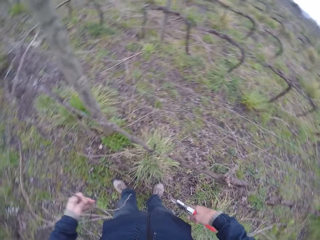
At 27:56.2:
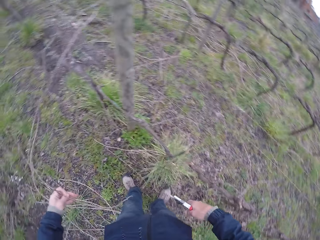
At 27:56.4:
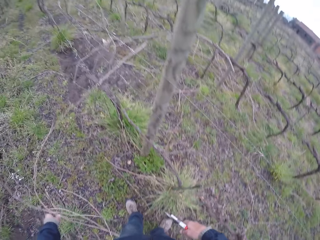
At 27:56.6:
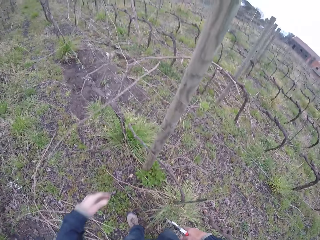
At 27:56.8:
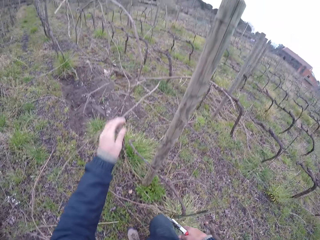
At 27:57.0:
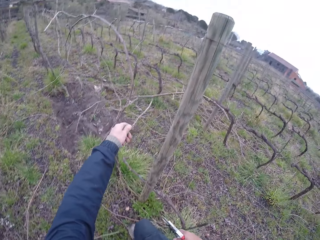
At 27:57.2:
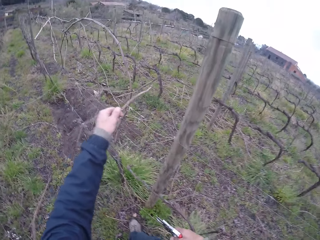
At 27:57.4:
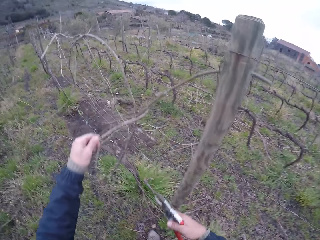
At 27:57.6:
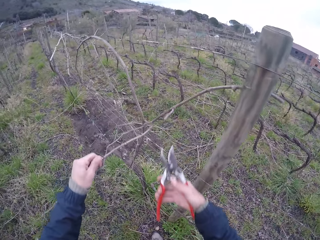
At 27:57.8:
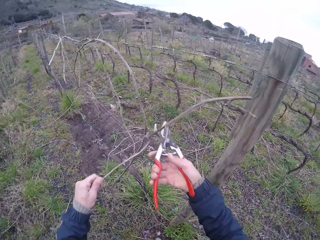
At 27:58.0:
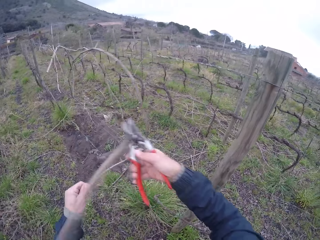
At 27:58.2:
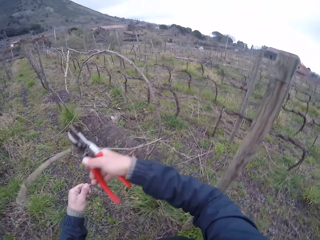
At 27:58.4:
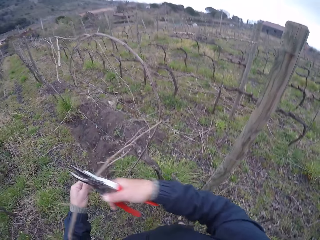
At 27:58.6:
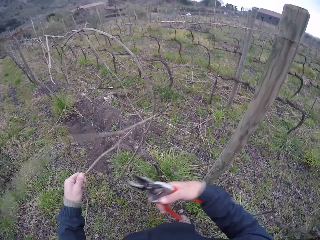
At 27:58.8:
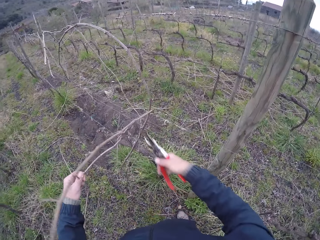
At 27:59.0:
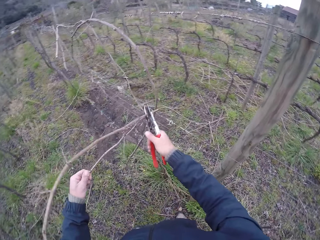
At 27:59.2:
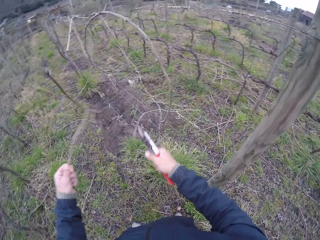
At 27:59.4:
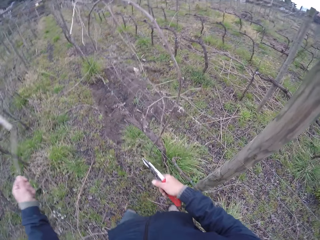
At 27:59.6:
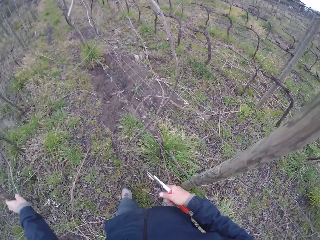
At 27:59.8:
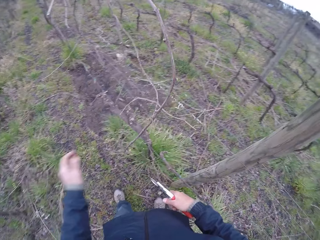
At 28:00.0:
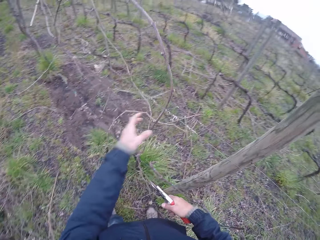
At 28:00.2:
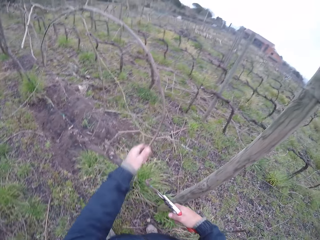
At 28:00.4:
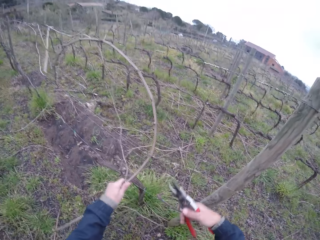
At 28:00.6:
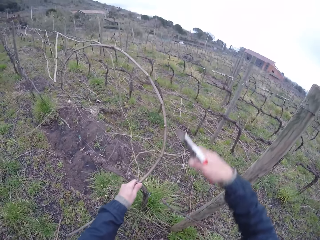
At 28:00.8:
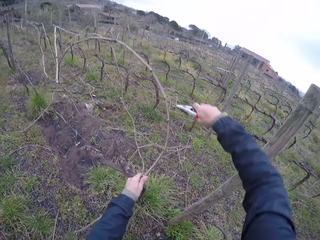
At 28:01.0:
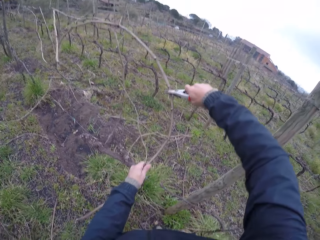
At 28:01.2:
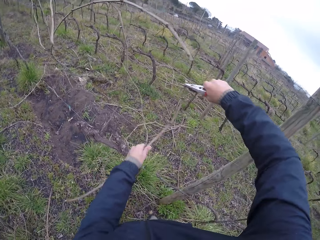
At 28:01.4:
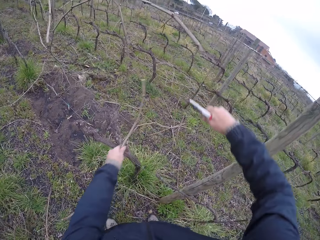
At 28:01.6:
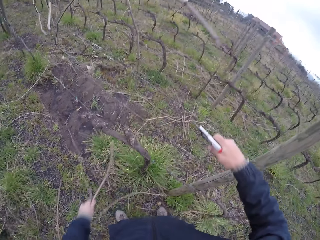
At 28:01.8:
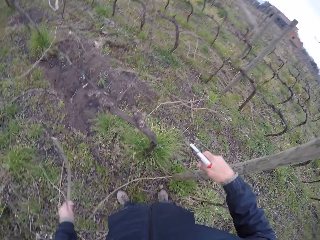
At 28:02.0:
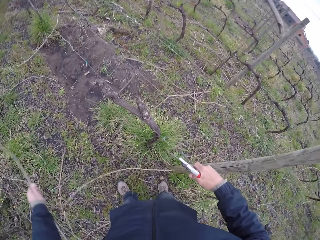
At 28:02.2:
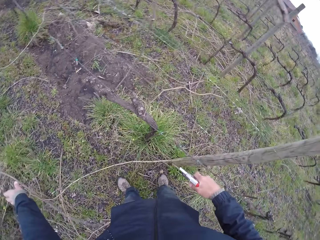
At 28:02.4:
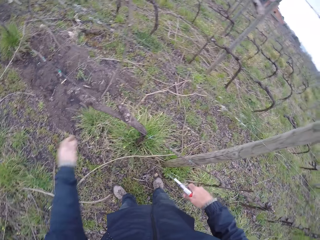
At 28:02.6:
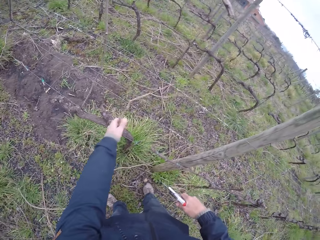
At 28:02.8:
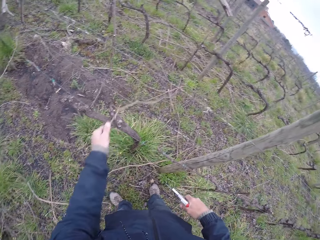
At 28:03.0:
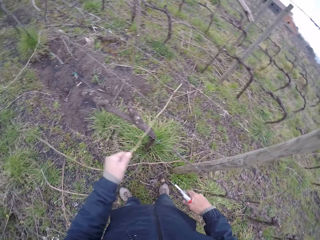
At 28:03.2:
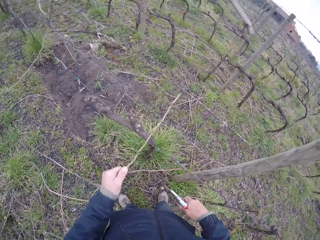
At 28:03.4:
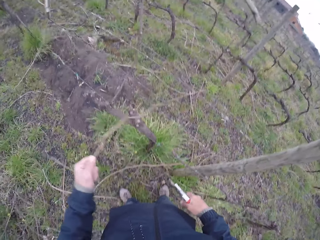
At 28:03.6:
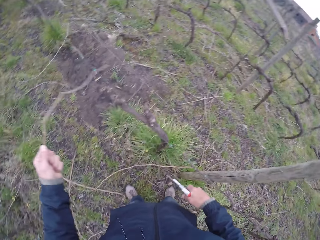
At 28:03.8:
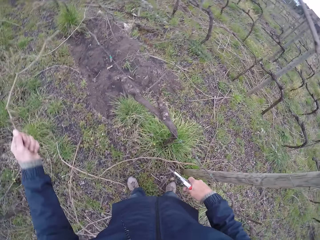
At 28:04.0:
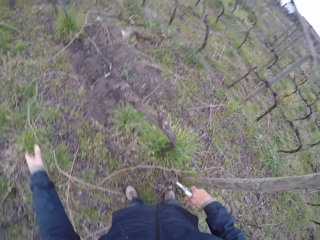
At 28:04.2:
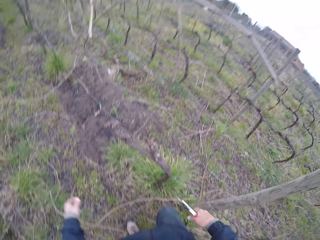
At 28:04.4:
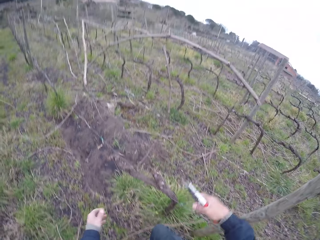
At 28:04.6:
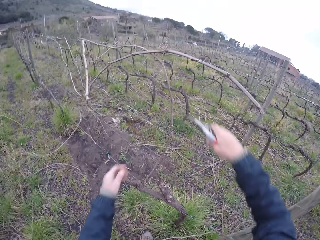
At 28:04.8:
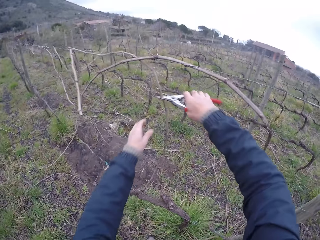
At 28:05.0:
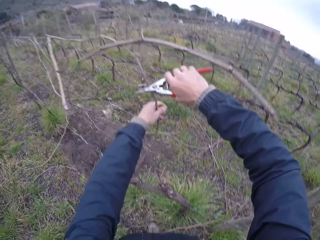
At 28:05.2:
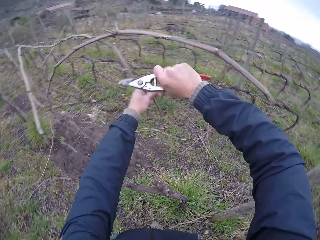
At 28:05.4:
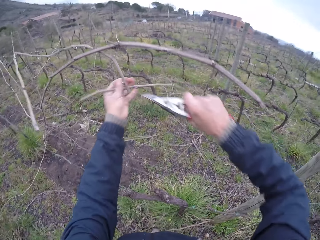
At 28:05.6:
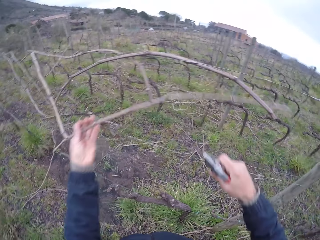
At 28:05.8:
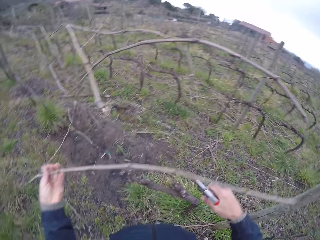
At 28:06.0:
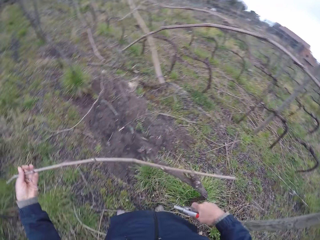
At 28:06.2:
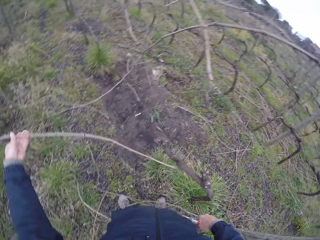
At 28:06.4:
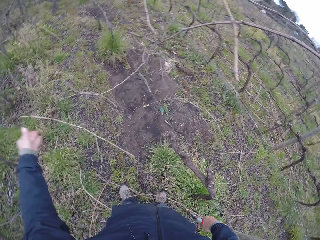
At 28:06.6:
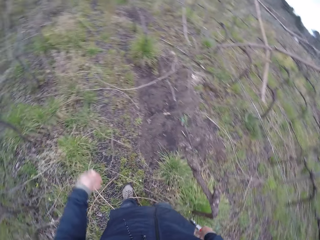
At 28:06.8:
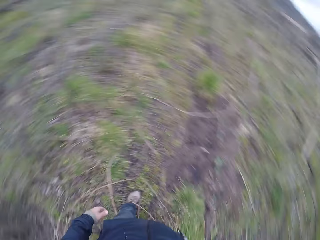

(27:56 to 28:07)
The camera wearer puts down branches. She pulls a tree branch with her left hand. She picks the branches. She cuts the tree branch with the pair of secateurs or scissors in her right hand. She cuts the branches with the scissors. She pulls a tree branch with her left hand. She picks the branches. She cuts the tree branch with the pair of secateurs in her right hand. She puts down the branches. She pulls a tree branch with her left hand. She picks the branches. She puts down the branches. She cuts a tree branch with the pair of secateurs in her right hand.

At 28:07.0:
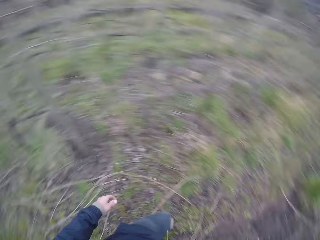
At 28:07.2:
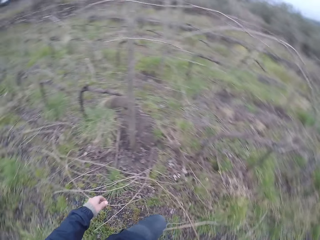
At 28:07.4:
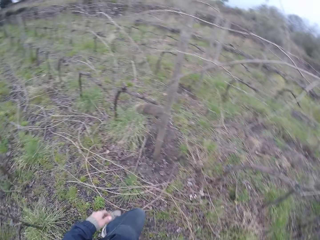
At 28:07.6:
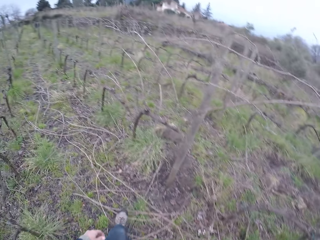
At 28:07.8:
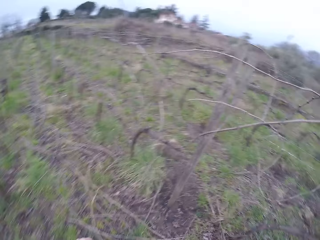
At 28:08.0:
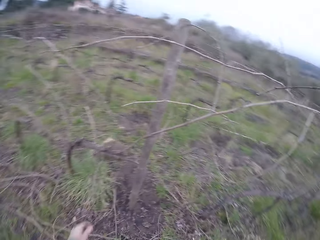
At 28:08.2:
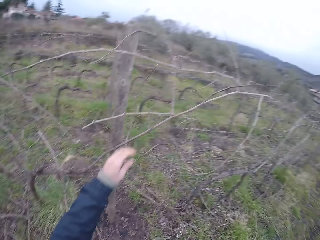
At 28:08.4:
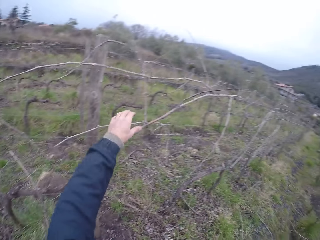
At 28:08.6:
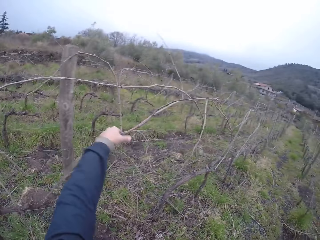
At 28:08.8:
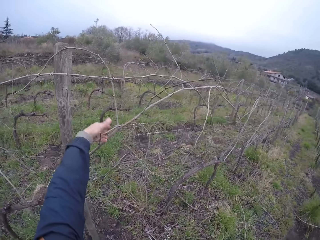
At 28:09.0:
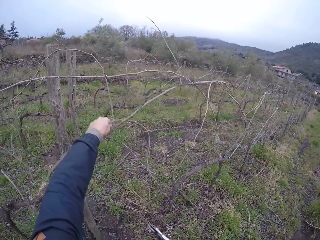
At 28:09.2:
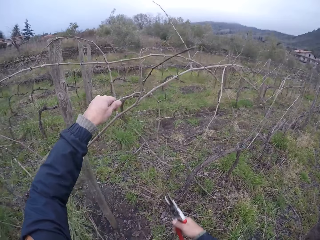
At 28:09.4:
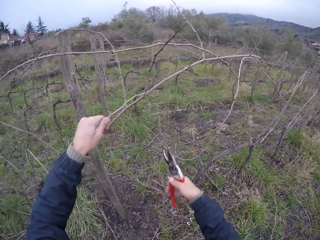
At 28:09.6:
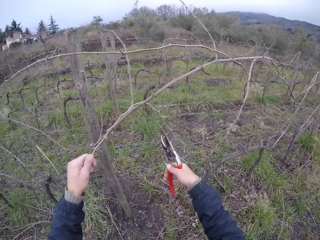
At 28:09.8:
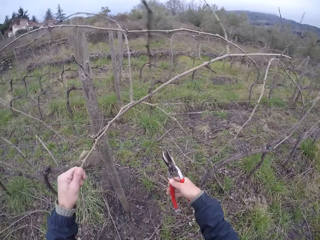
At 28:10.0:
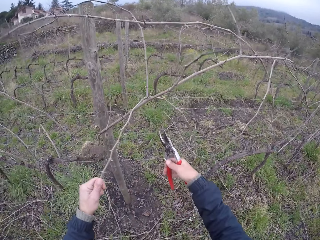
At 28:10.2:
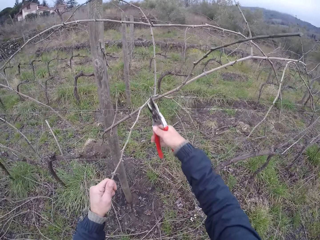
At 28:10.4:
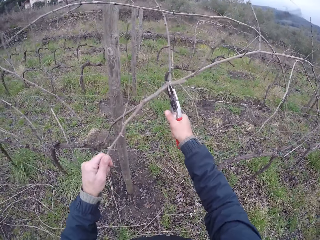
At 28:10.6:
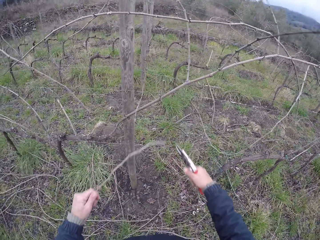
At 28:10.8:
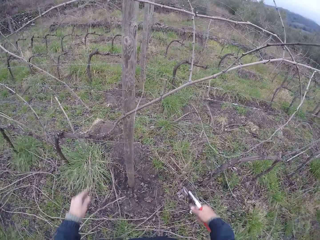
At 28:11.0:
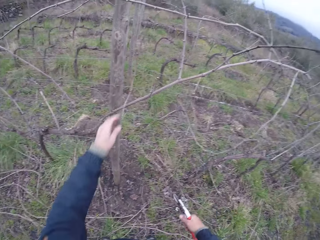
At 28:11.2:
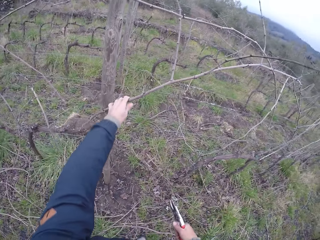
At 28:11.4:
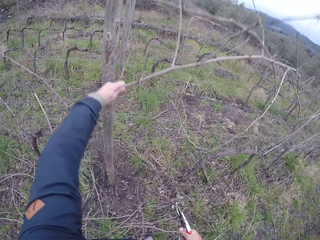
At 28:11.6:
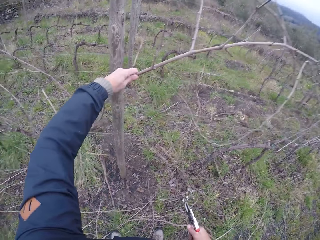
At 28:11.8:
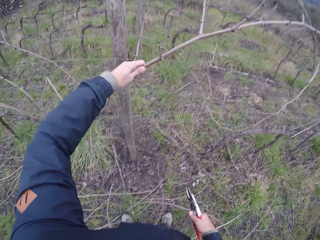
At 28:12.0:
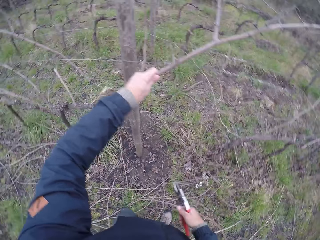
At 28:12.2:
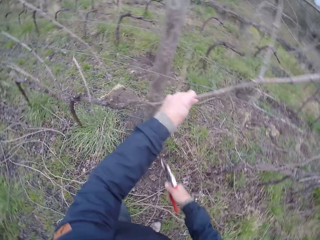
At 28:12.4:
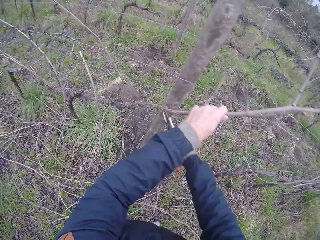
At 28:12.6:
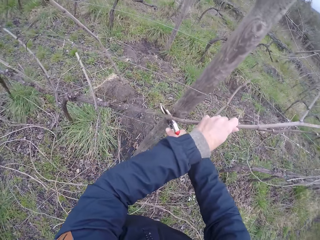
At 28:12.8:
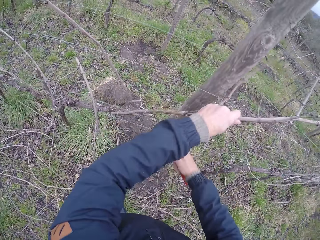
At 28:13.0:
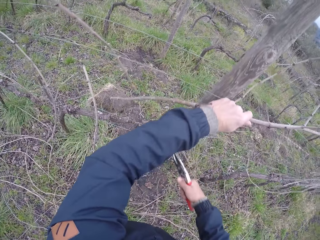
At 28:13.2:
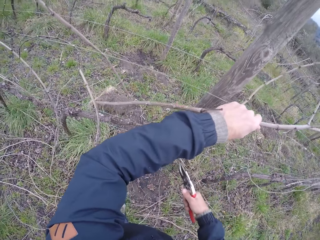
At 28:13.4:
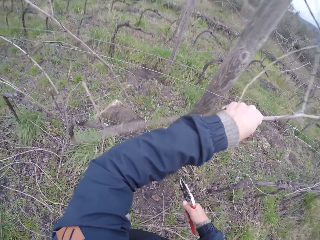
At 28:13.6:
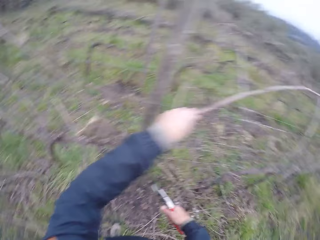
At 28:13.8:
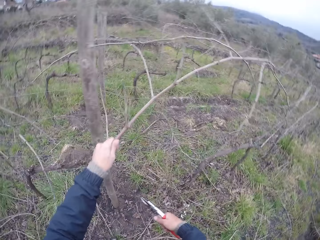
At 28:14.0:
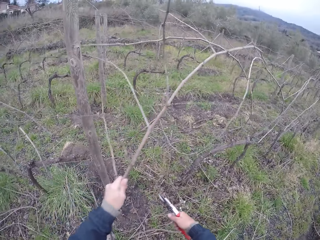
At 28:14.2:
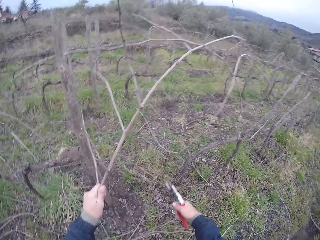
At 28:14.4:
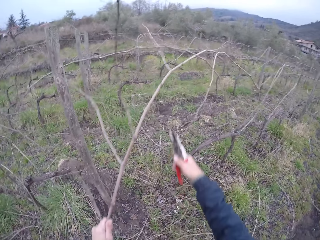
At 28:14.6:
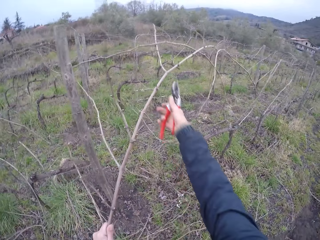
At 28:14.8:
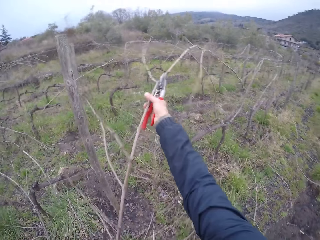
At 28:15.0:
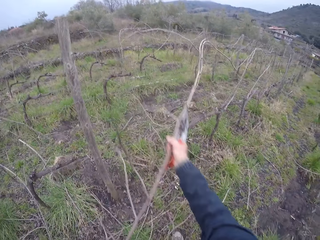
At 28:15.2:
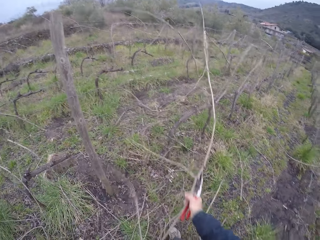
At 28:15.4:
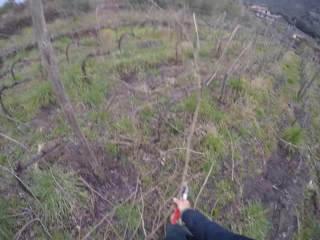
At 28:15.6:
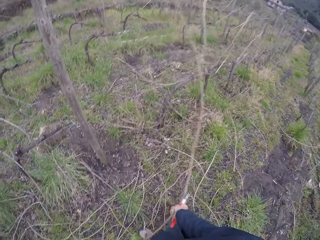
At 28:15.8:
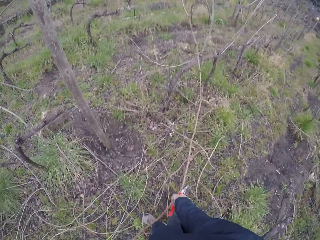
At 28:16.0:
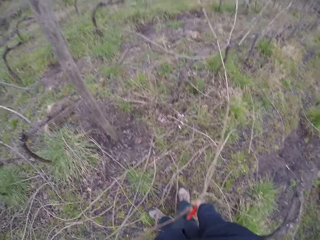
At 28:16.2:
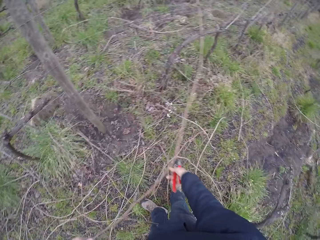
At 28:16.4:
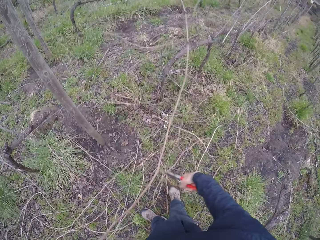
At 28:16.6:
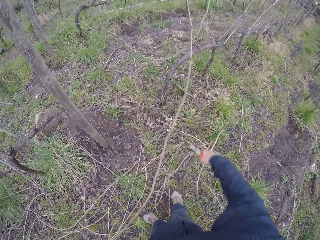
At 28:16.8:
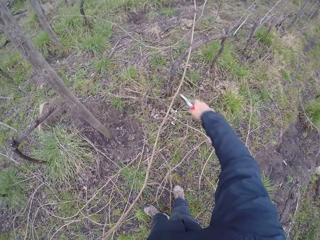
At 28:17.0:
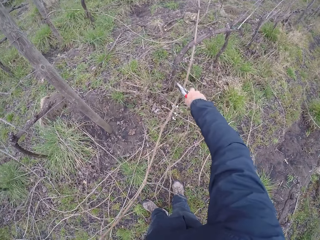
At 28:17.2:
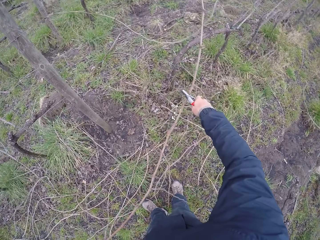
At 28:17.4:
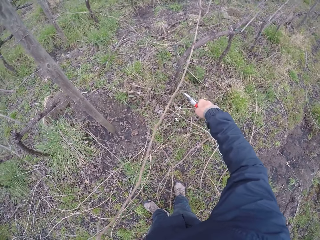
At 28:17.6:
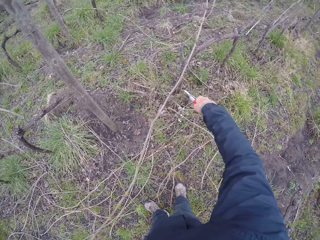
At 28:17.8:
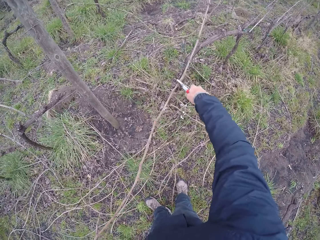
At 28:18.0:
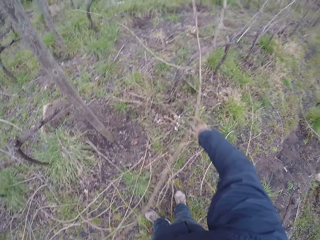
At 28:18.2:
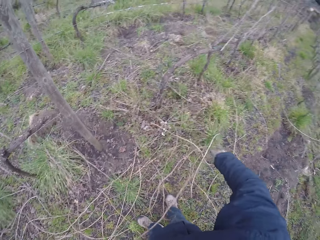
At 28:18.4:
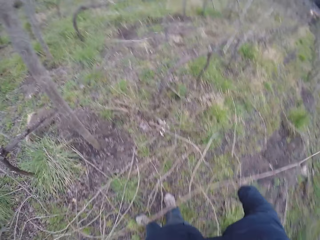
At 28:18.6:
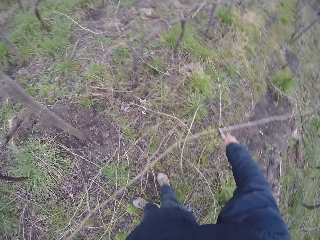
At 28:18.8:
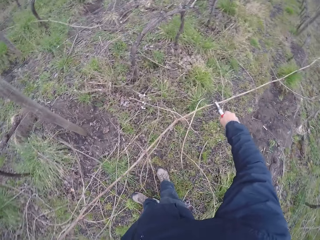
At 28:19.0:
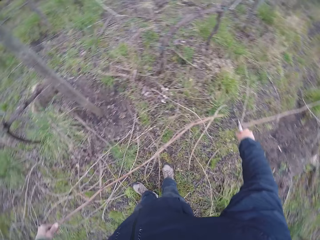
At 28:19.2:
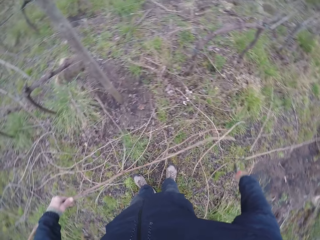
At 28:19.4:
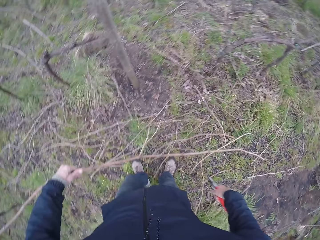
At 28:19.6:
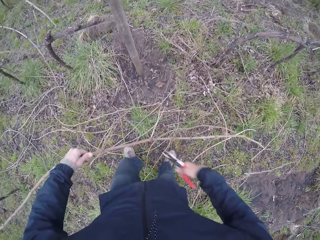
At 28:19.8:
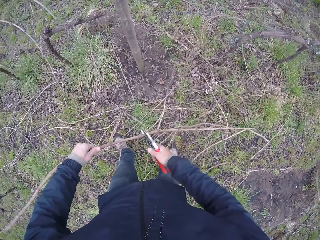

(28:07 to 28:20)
The camera wearer puts down branches. She walks. She pulls a tree branch with her left hand. She picks the branches. She cuts the tree branch with the pair of secateurs or scissors in her right hand. She pulls a tree branch with her left hand. She picks the branches. She cuts the branches with the scissors. She cuts the tree branch with the pair of secateurs in her right hand.
